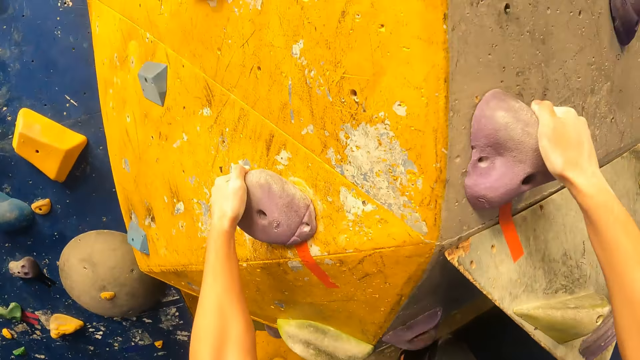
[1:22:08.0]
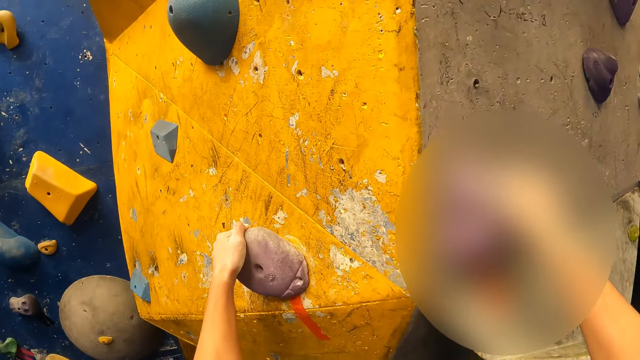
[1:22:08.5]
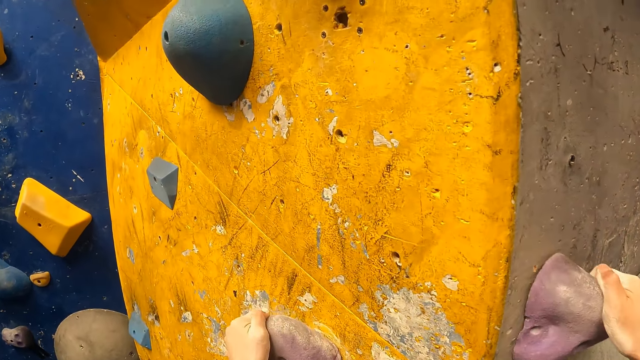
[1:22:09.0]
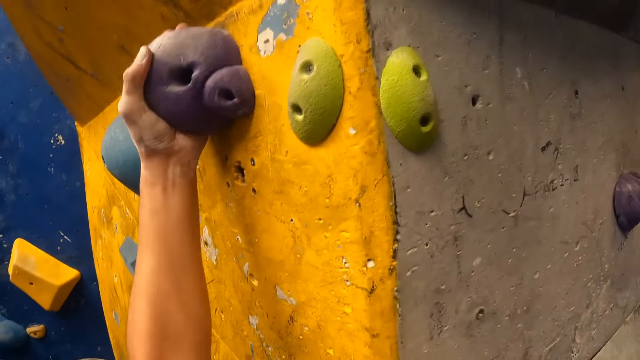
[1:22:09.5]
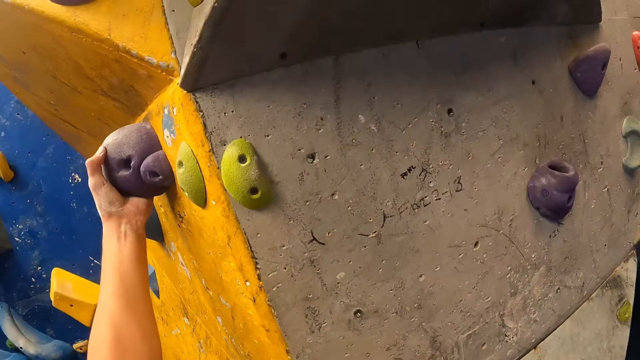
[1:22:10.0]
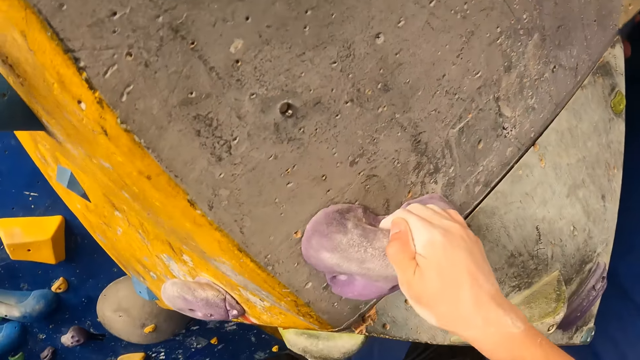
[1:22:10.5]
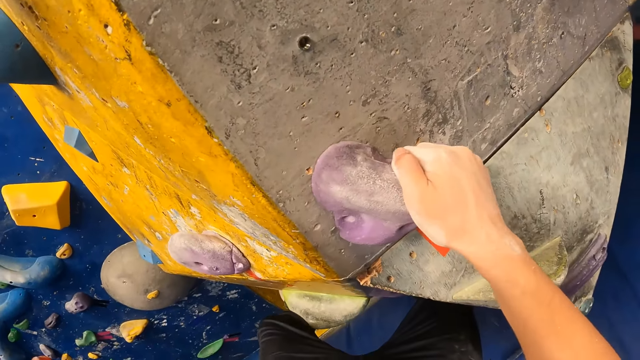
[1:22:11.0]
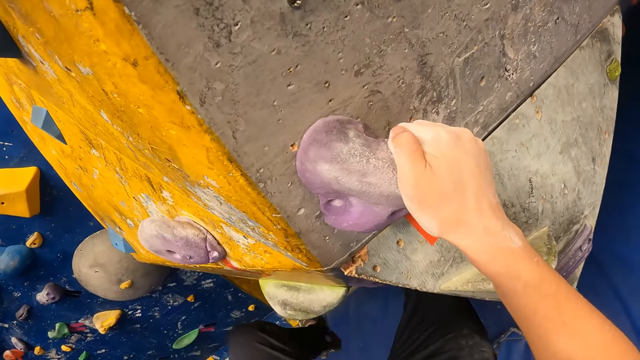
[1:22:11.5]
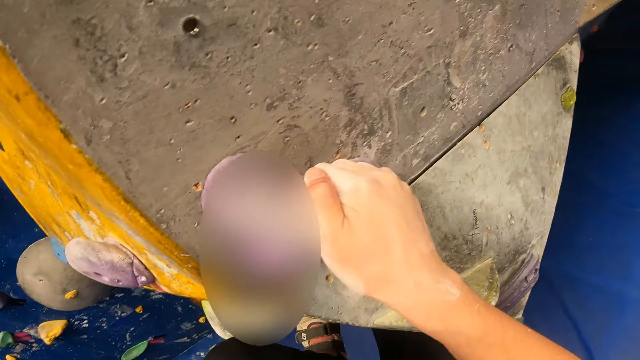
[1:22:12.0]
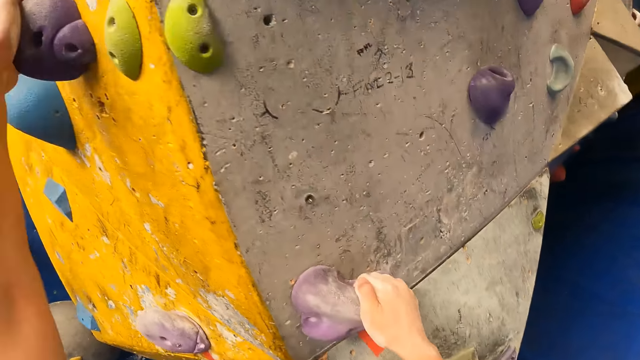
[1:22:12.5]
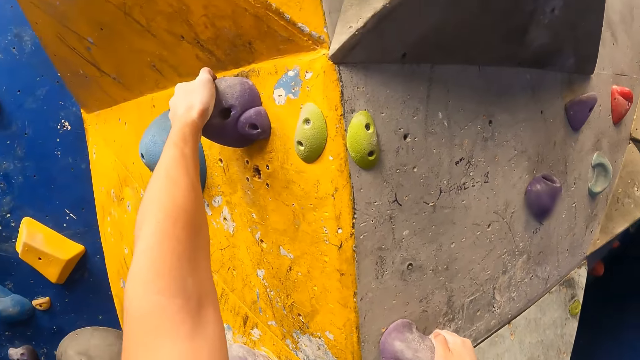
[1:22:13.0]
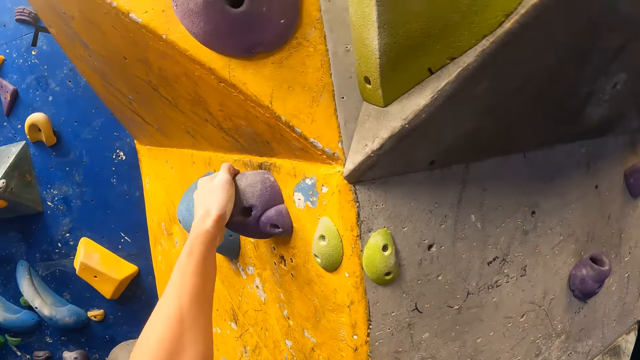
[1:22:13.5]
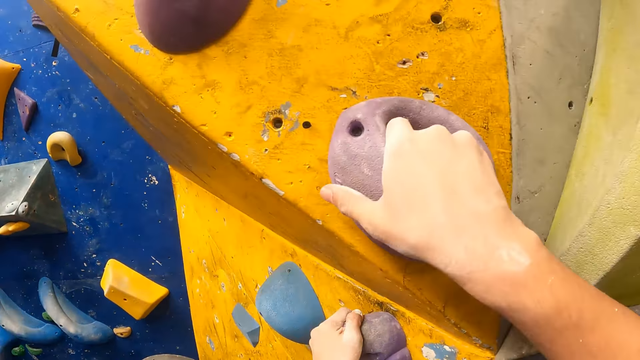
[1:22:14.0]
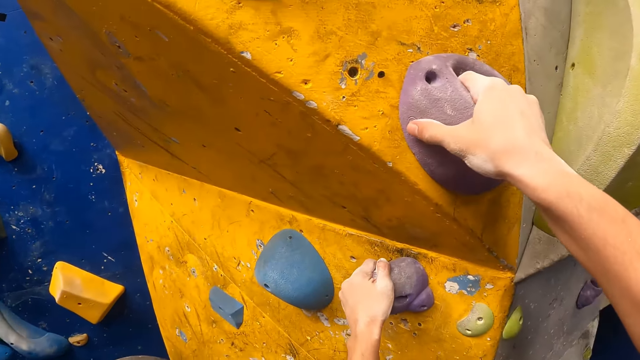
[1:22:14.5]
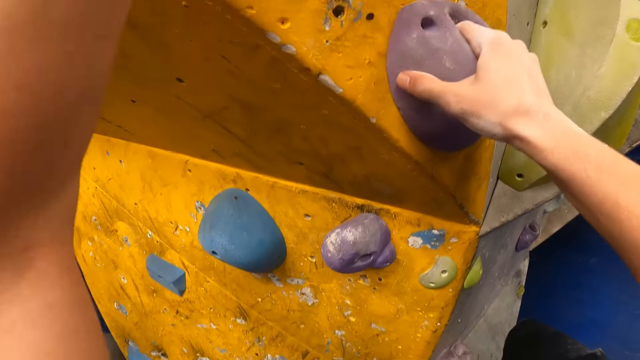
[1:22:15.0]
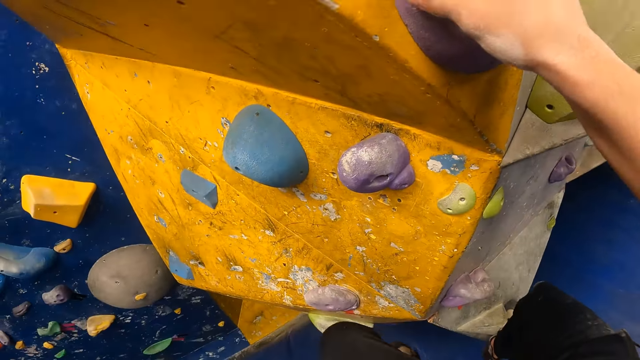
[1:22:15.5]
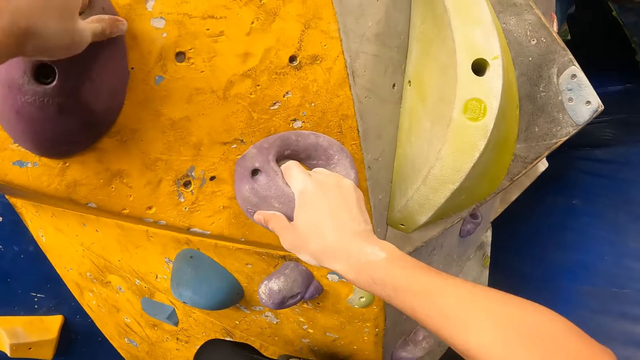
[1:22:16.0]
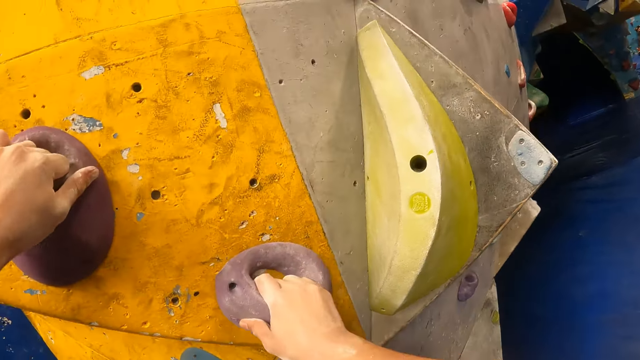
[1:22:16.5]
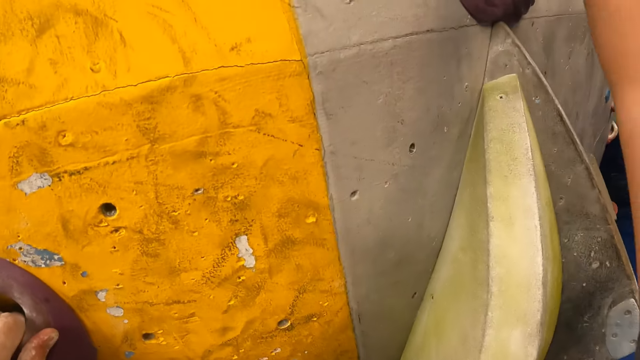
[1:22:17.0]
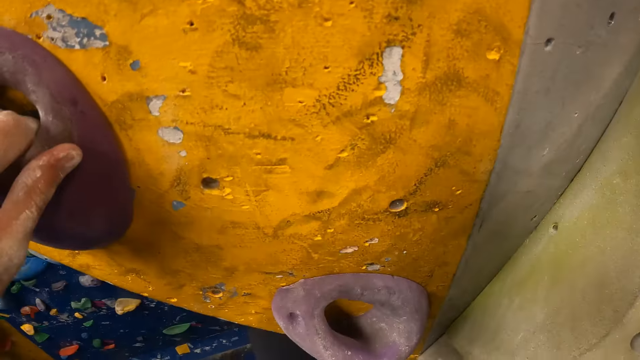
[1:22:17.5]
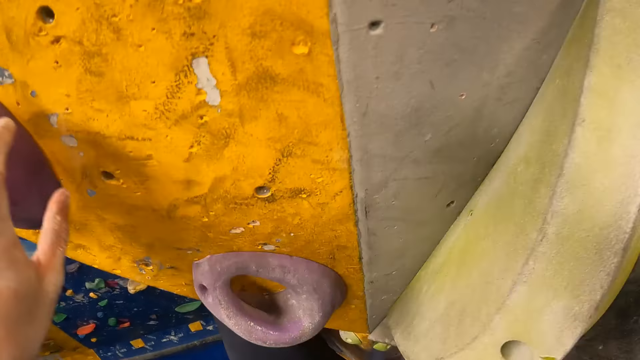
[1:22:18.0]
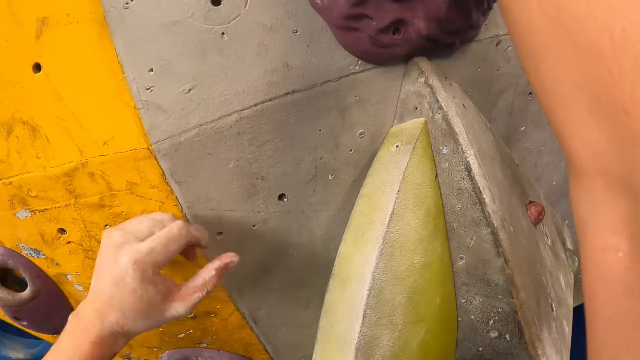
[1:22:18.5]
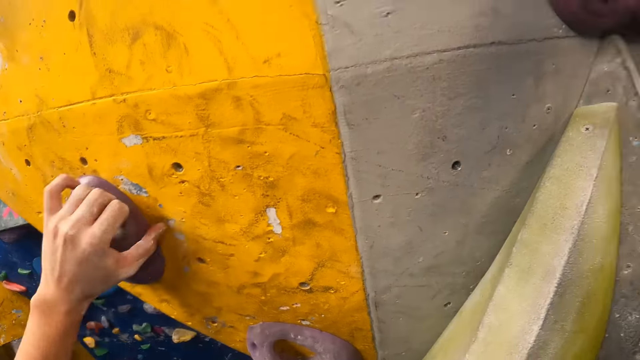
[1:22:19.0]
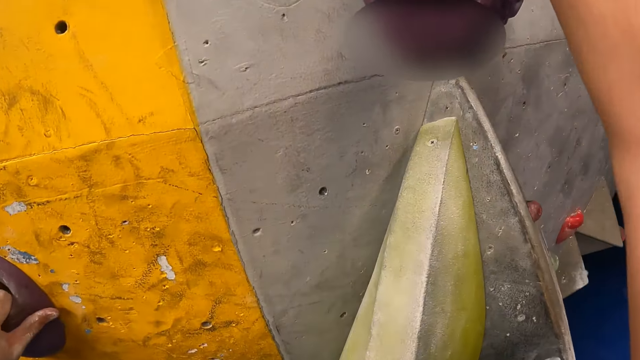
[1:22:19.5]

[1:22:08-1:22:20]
The camera wearer climbs the wall by the climbing holds. They turn to the side. They climb the wall by the climbing holds.

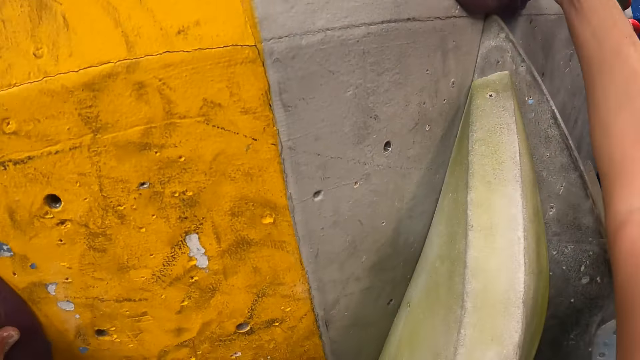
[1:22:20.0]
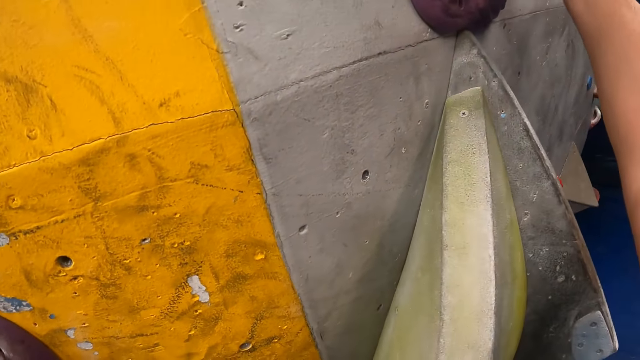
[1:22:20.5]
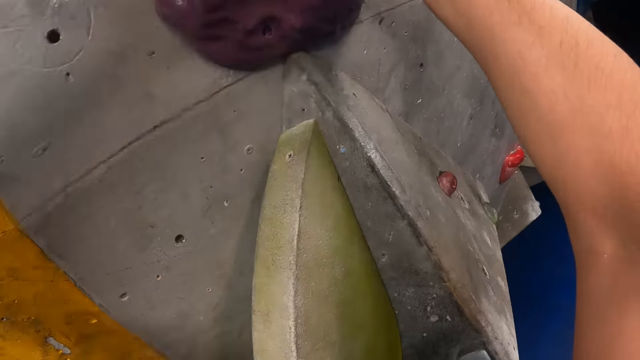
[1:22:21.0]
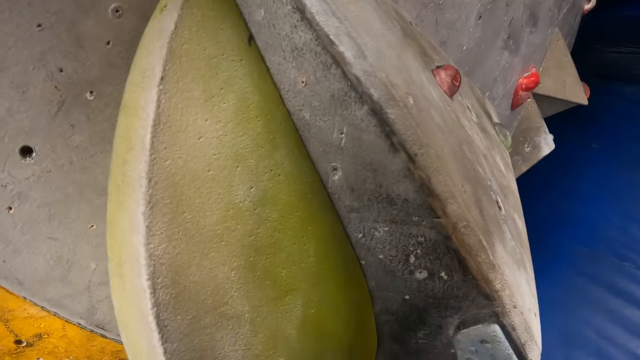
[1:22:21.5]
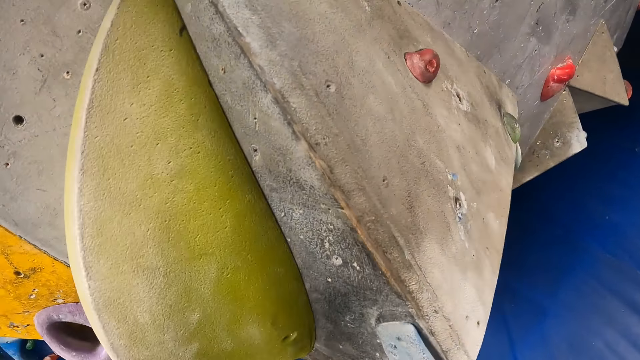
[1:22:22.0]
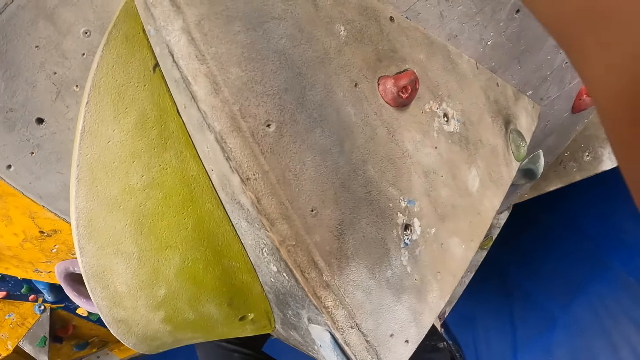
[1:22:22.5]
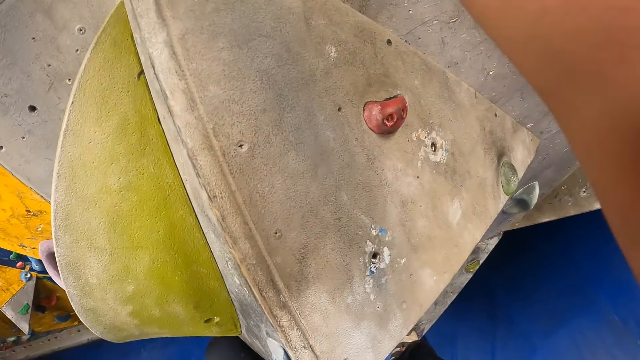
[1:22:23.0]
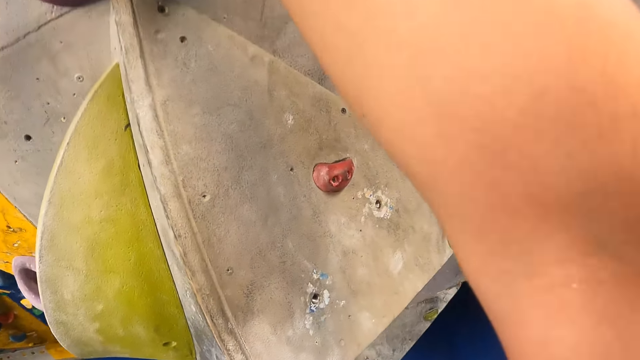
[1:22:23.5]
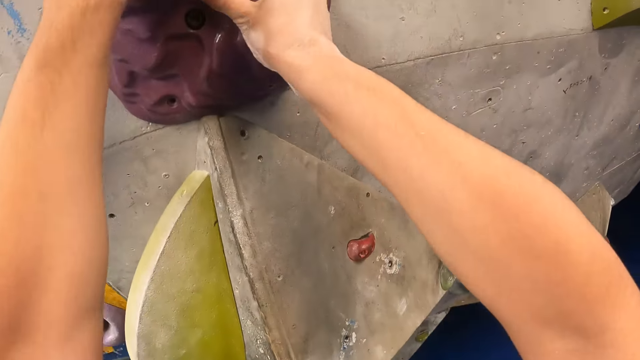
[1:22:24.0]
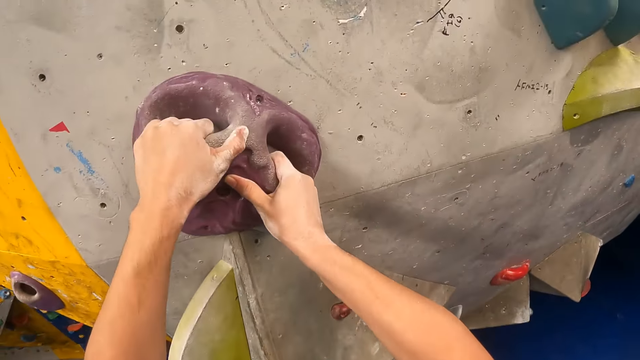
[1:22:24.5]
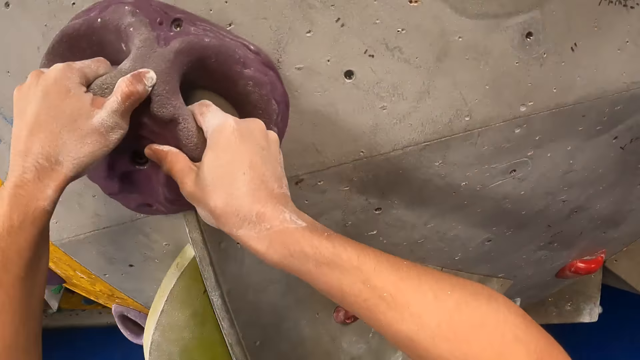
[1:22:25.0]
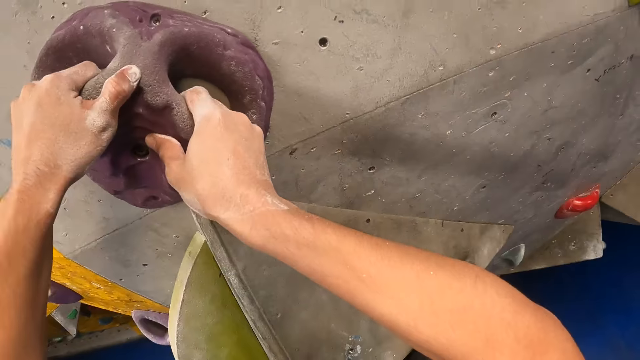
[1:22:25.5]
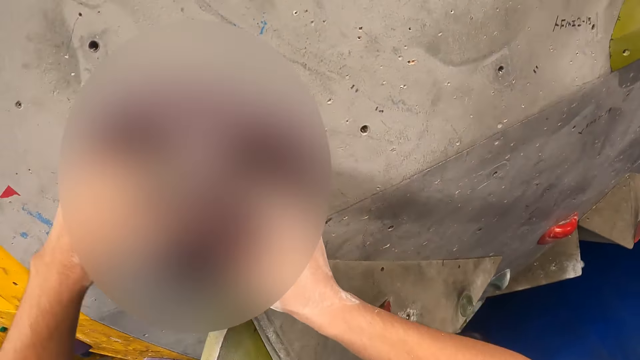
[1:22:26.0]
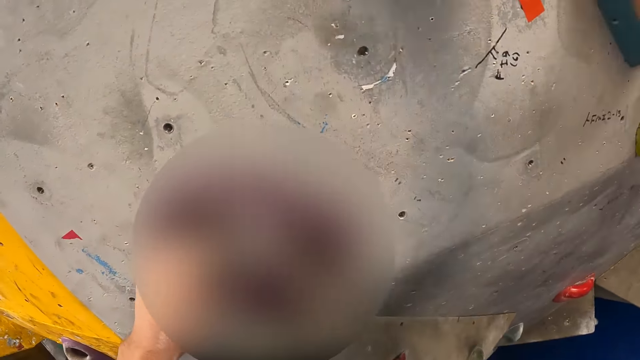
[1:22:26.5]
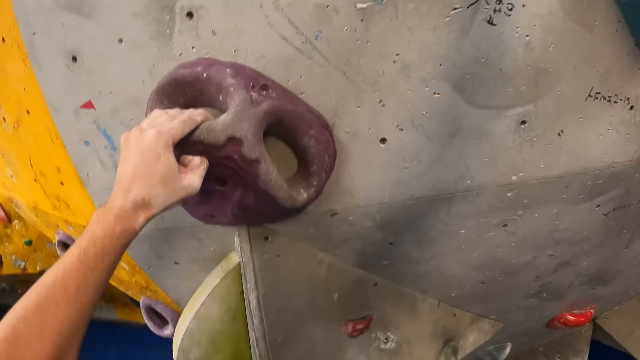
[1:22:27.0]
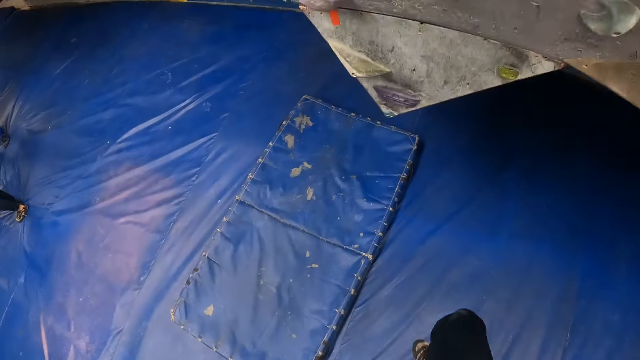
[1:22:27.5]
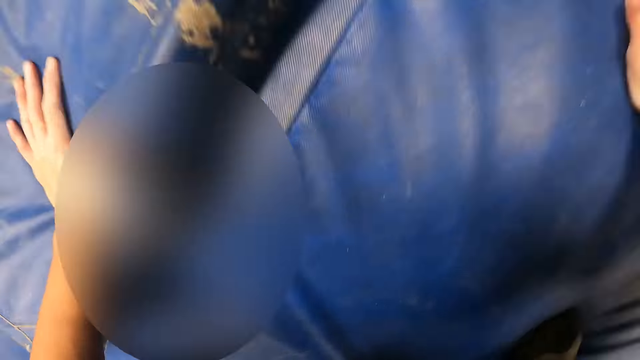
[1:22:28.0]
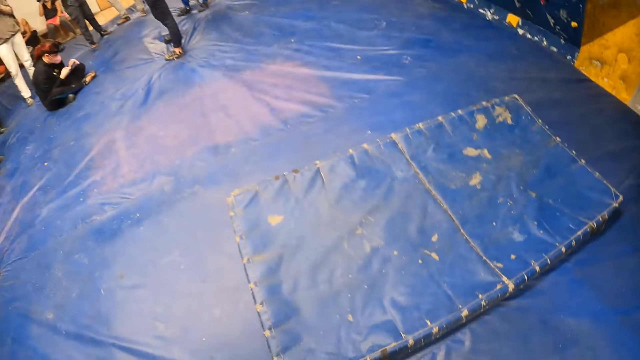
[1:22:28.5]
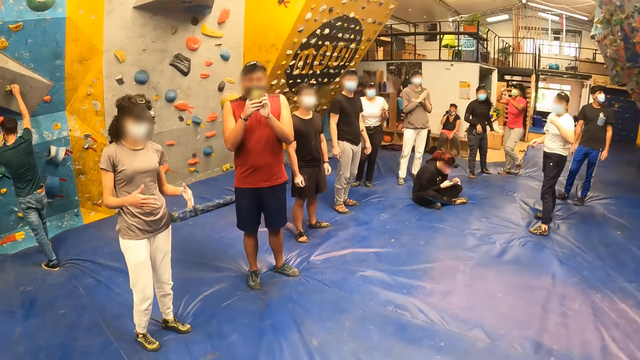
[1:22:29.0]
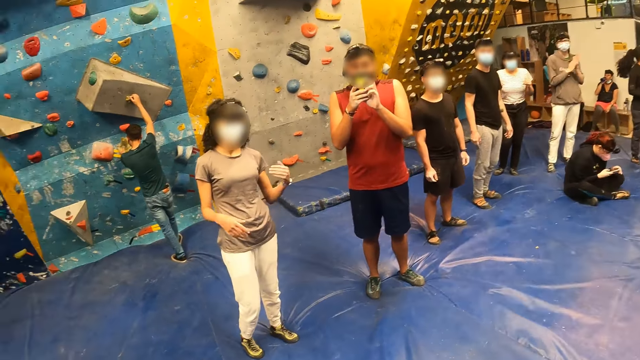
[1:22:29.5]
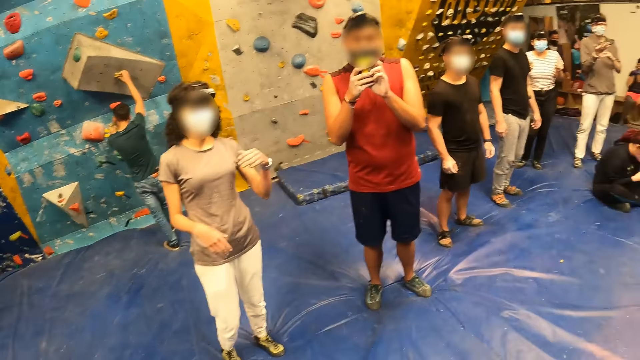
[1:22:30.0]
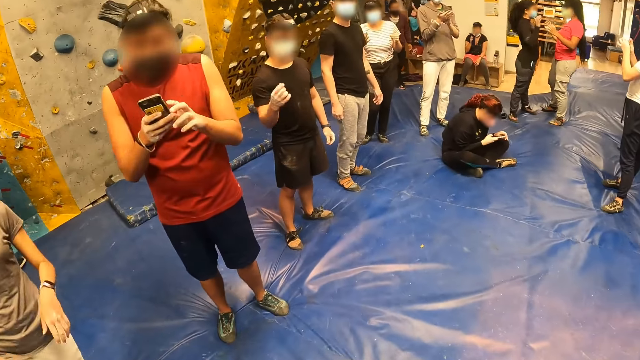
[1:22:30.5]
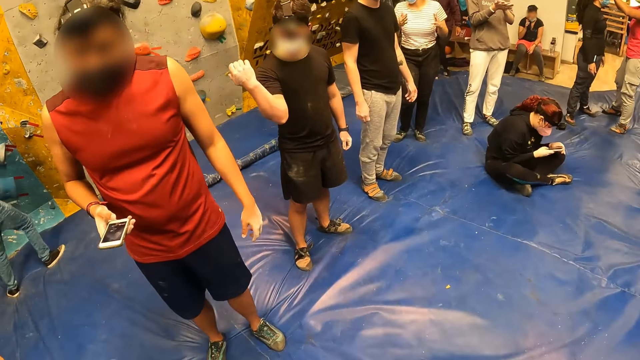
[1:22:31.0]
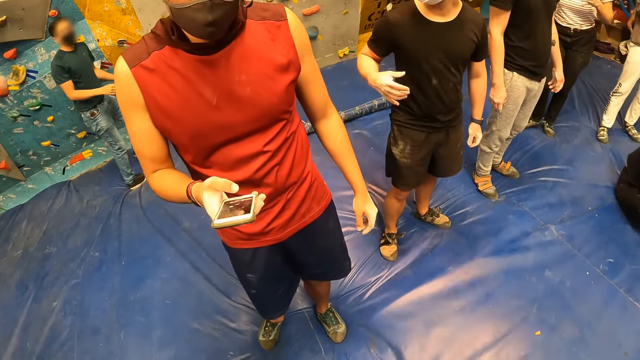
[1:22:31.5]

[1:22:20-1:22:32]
The camera wearer jumps down from the bouldering wall to the ground. They look down. They turn around. A man operates the phone with both hands. The camera wearer walks around.
